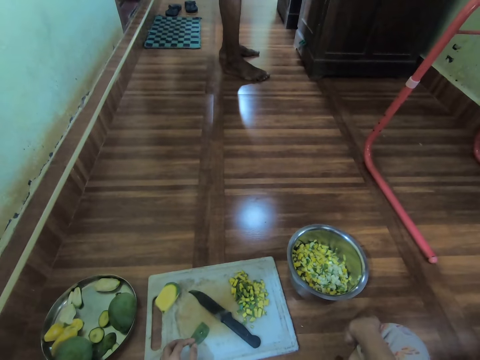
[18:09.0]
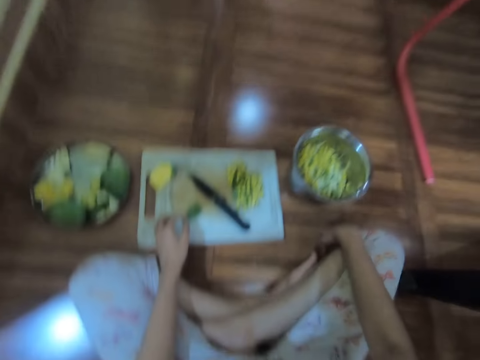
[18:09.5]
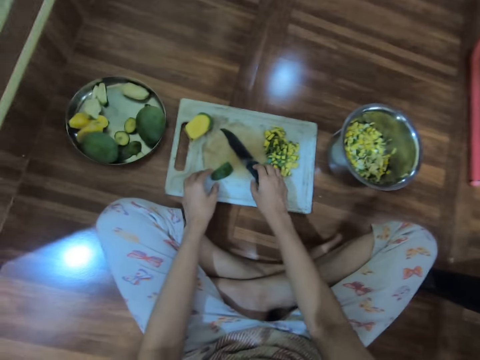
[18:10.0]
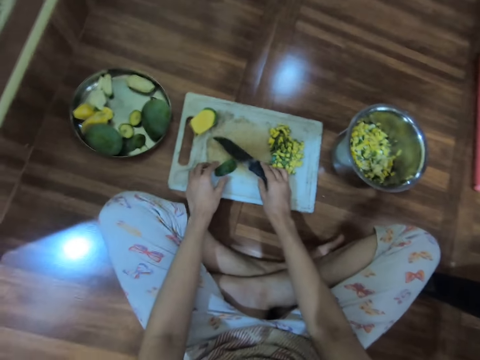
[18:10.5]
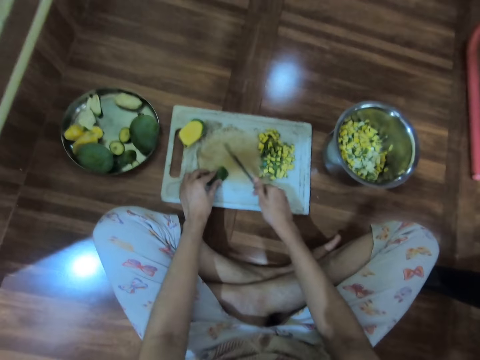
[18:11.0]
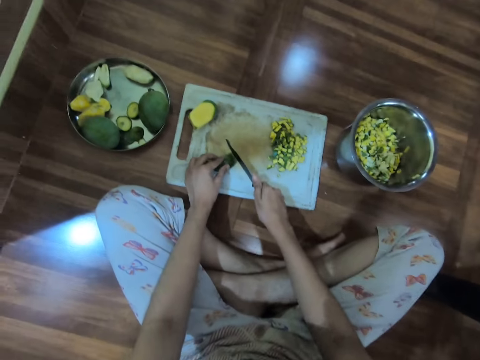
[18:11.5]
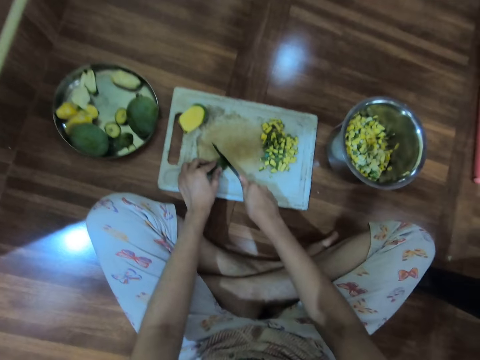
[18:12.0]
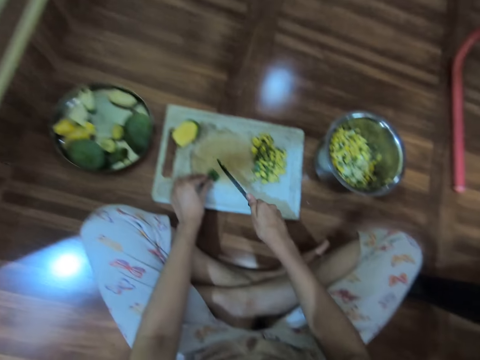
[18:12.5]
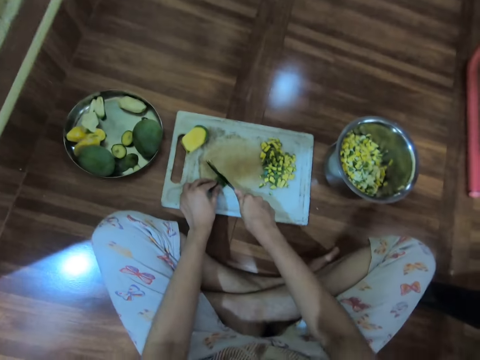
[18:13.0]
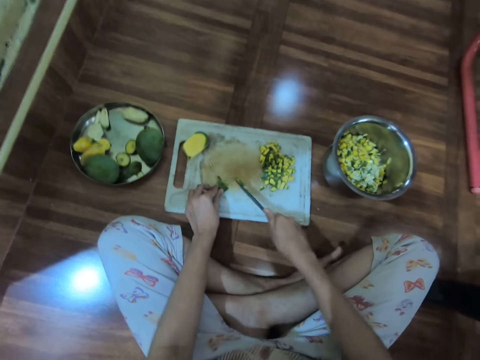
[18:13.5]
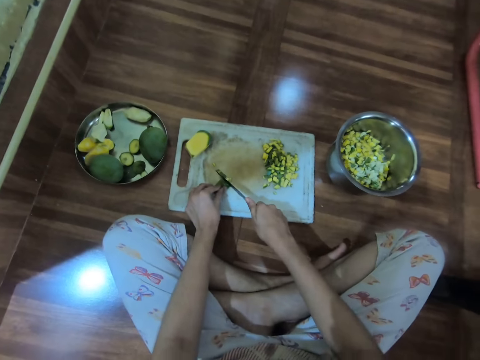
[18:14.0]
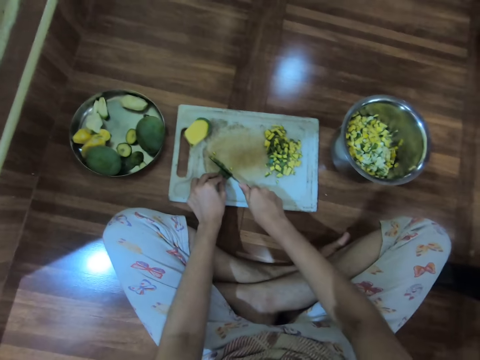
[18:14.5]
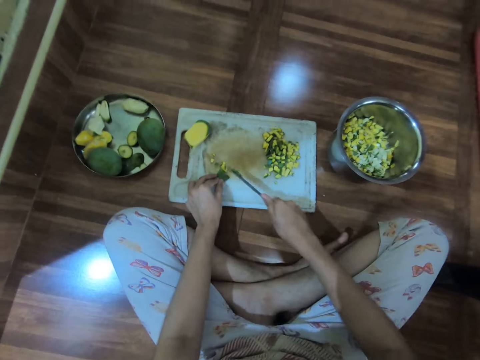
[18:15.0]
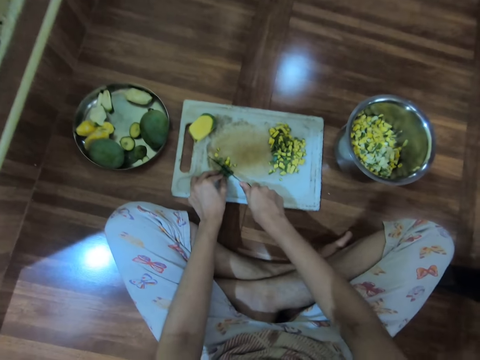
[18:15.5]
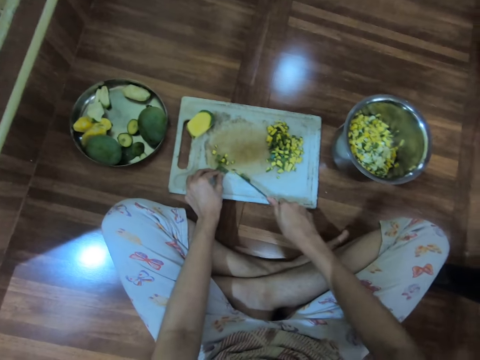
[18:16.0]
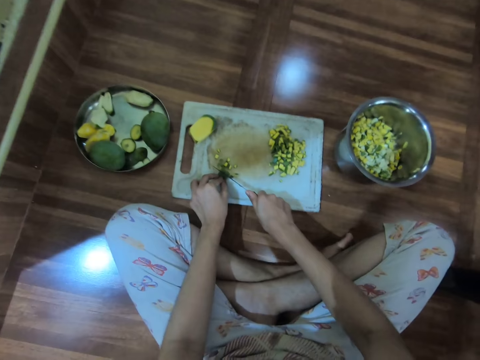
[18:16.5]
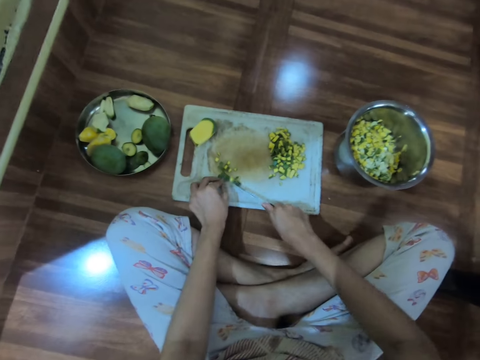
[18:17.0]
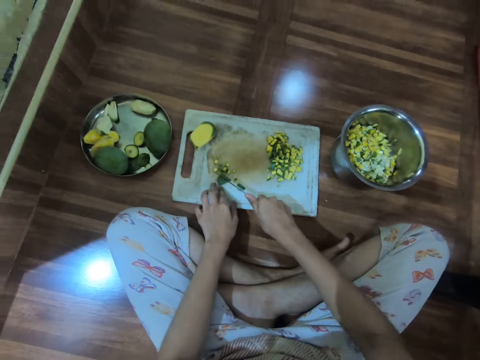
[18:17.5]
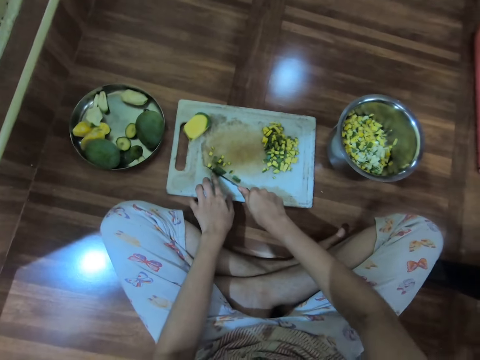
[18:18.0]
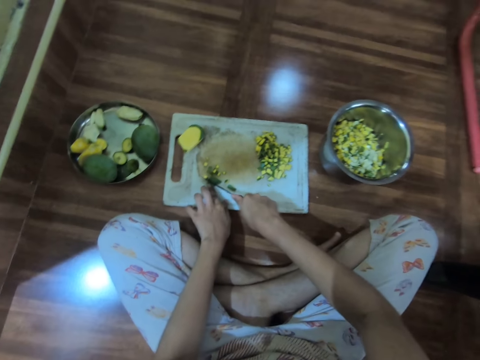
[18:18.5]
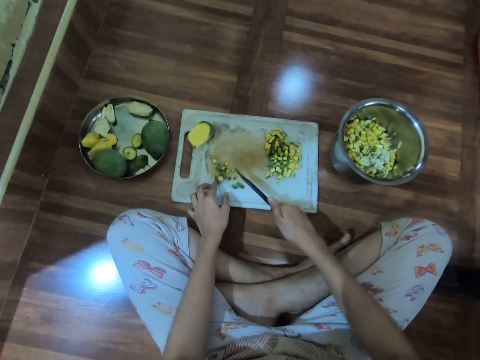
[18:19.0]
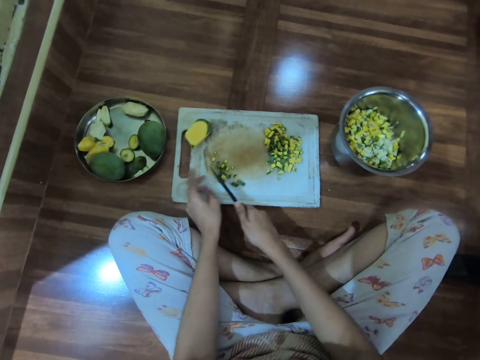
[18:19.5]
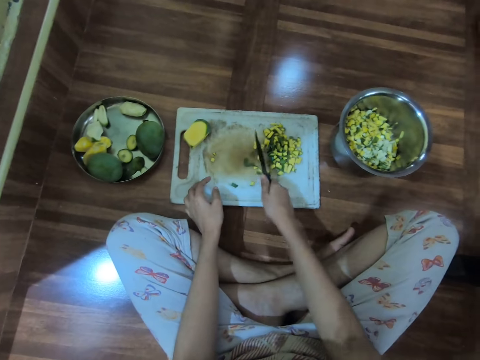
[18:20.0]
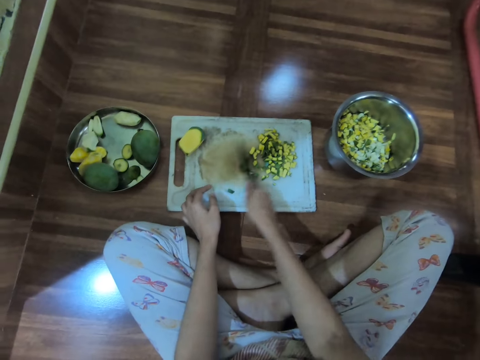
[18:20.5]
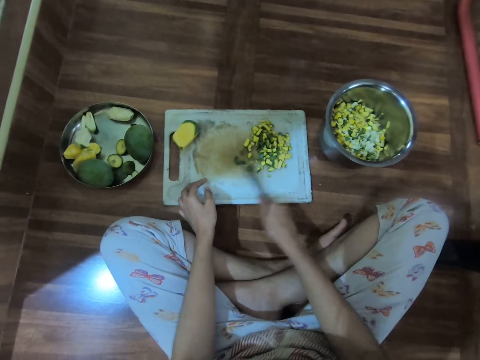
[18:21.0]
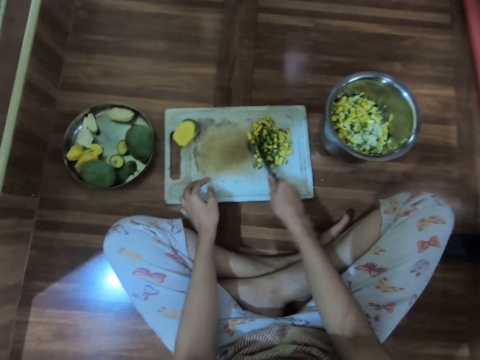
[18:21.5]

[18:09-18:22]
The camera wearer picks the knife on the tray with her right hand. She slices the mango in her left hand on the tray with the knife in her right hand. She pushes mango dices aside on the chopping board on the floor with the knife in her right hand.

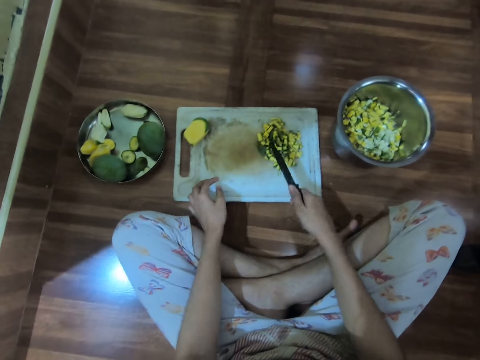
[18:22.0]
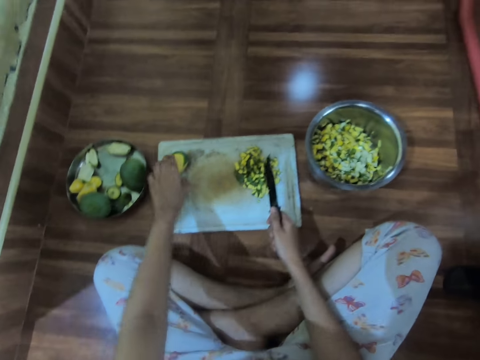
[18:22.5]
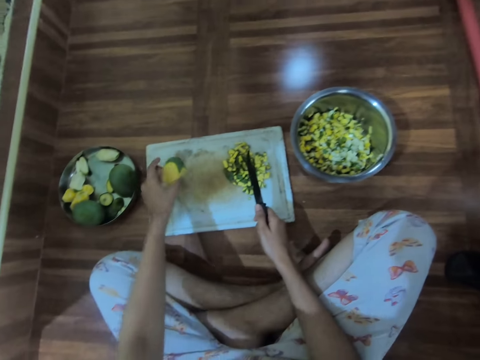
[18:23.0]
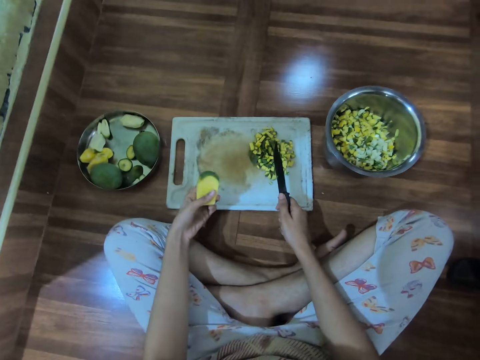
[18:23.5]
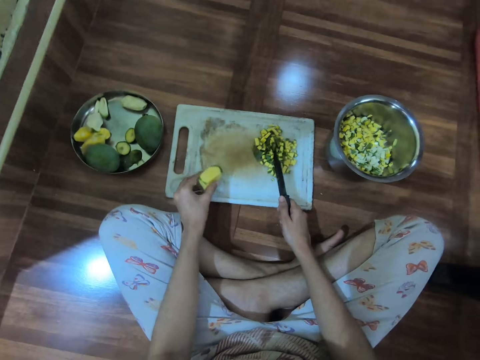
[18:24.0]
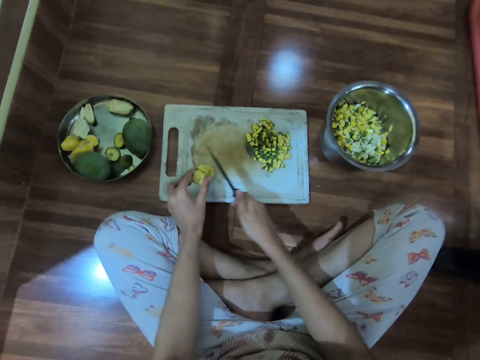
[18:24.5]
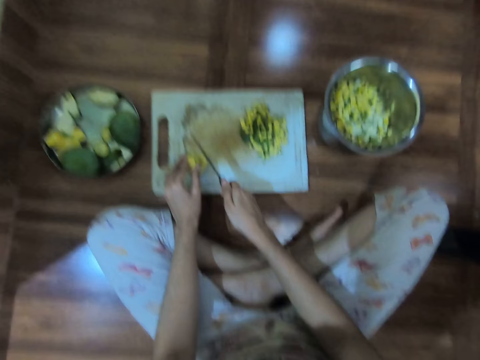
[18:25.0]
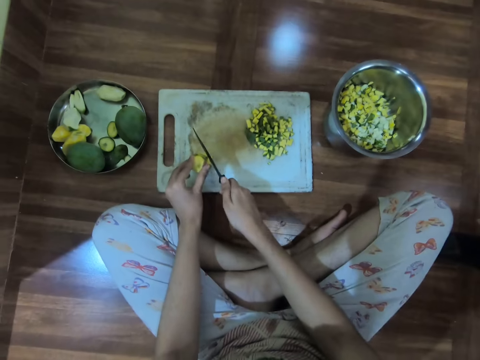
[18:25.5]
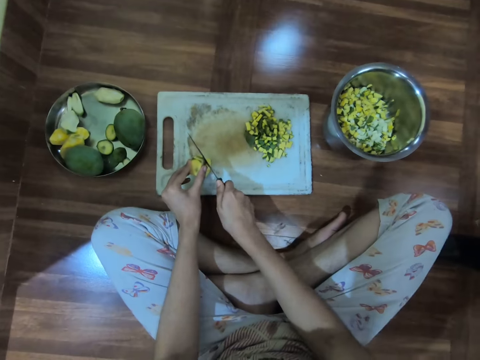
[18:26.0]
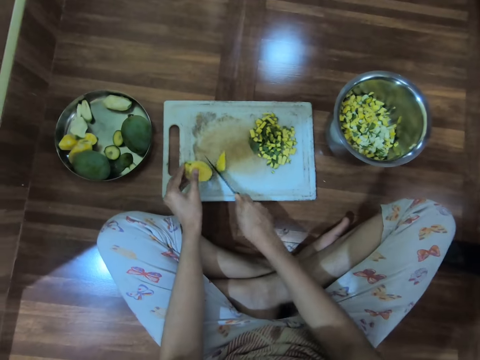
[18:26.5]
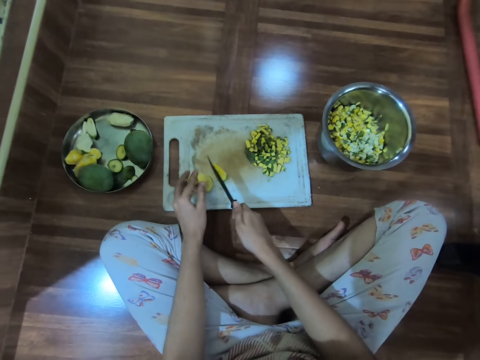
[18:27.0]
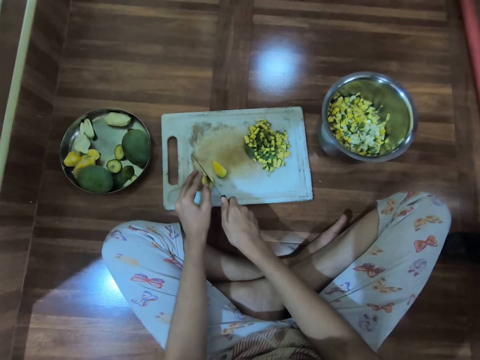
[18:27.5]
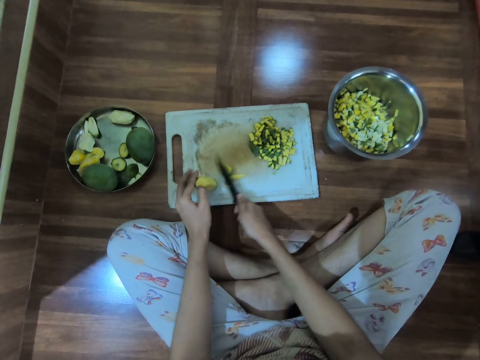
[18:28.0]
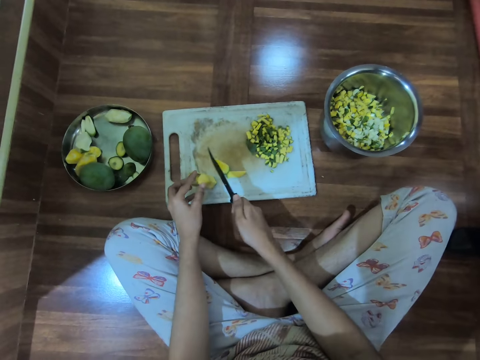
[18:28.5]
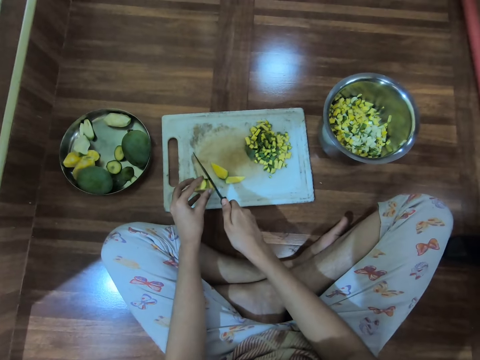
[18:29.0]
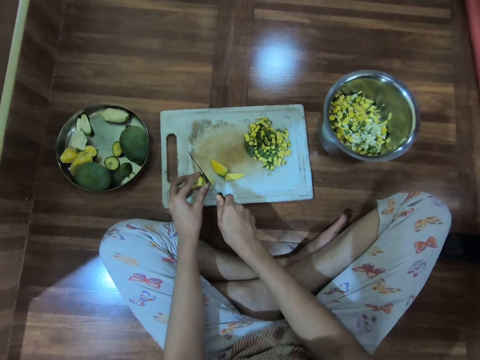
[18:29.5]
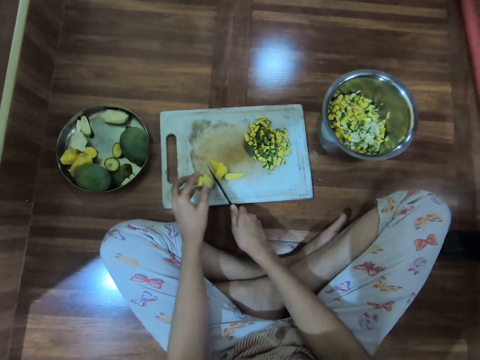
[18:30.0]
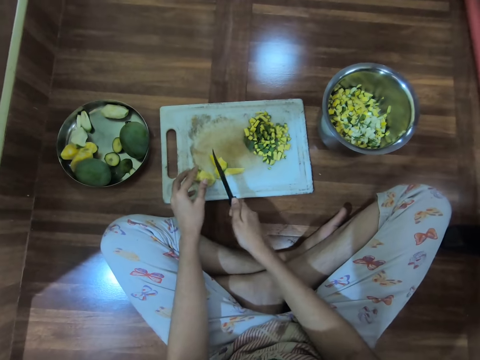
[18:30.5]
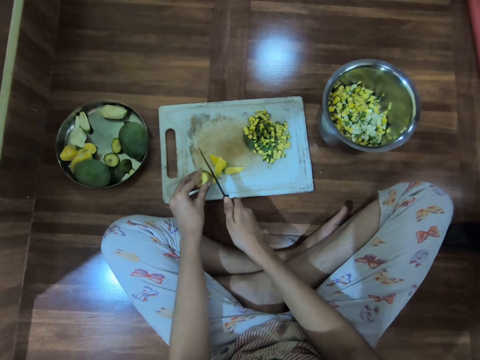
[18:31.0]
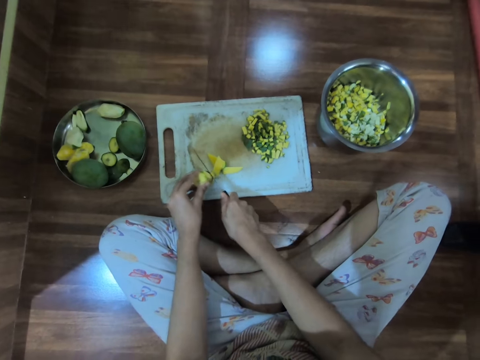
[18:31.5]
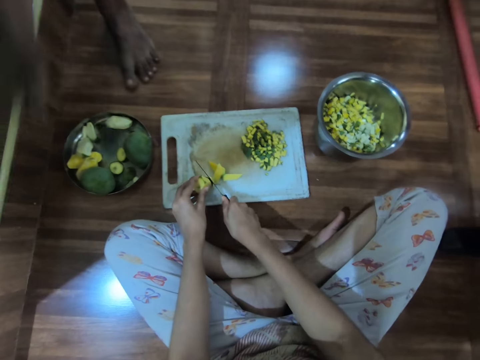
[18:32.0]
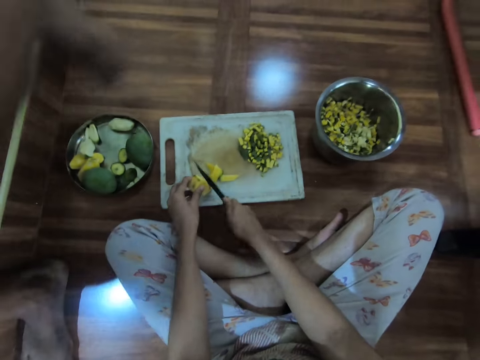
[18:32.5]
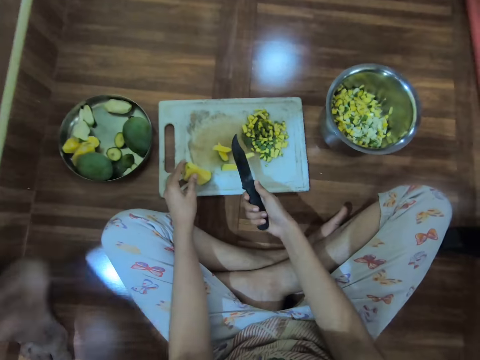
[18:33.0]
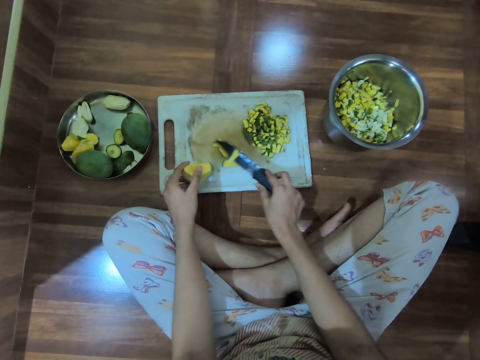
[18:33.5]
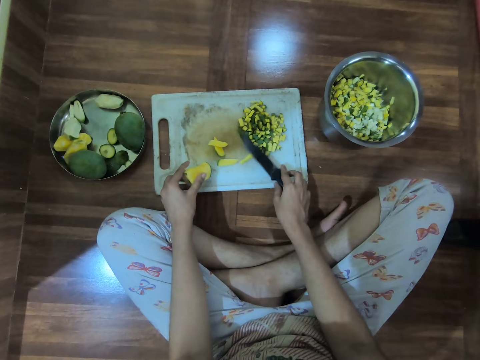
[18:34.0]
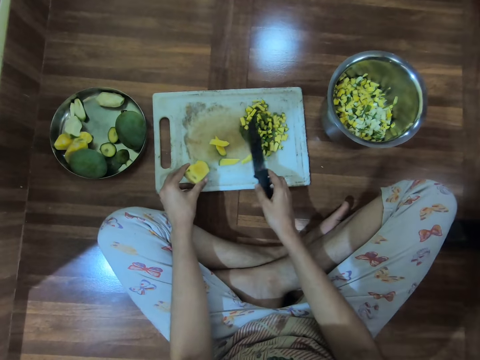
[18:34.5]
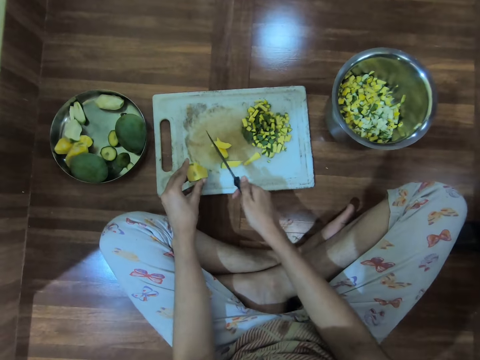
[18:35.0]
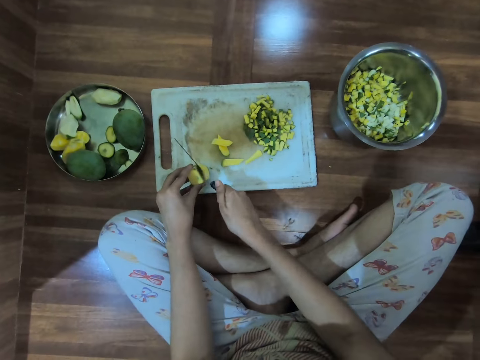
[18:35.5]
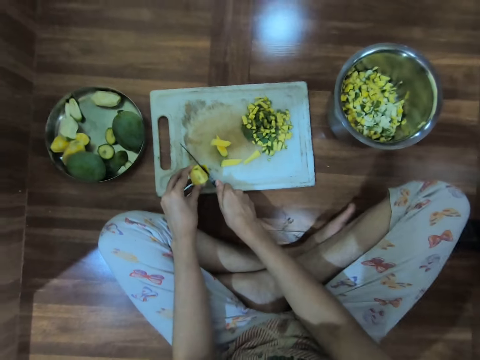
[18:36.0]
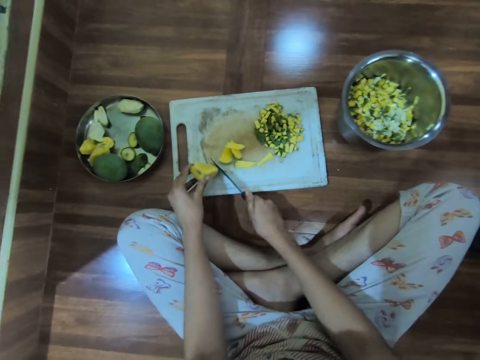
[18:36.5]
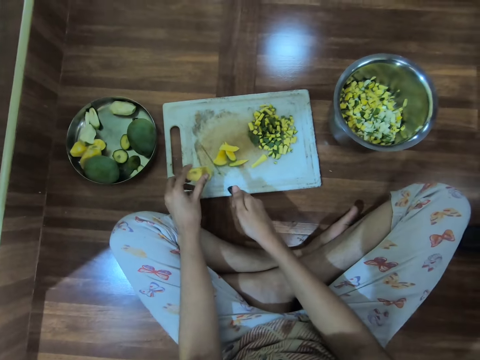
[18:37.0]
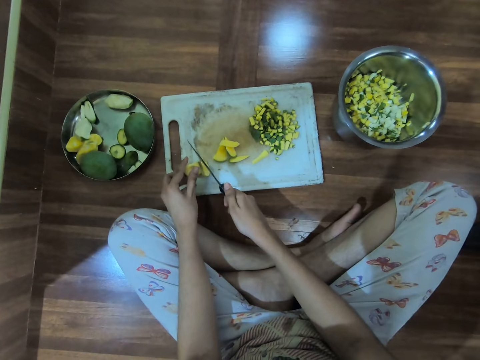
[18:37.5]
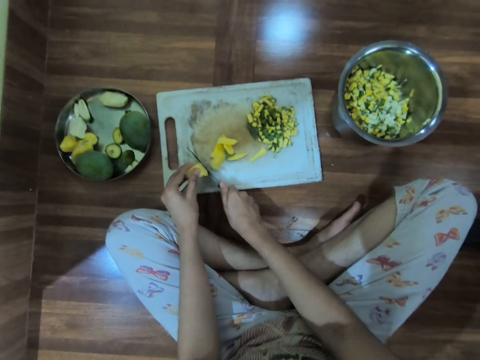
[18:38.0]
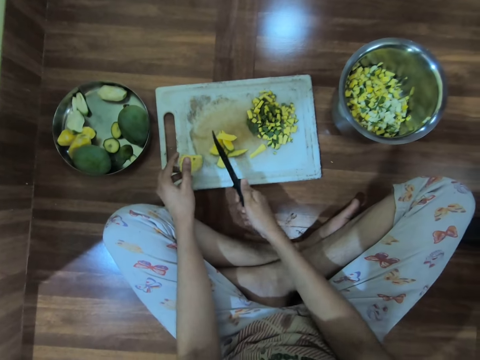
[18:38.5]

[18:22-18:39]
The camera wearer picks the mango from the chopping board with her left hand. She holds down the mango to the chopping board with her left hand. She cuts the mango on the chopping board into pieces with the knife in her right hand. She talks to the boy. She turns the knife in her right hand. She cuts the mango on the chopping board with the knife in her right hand.
